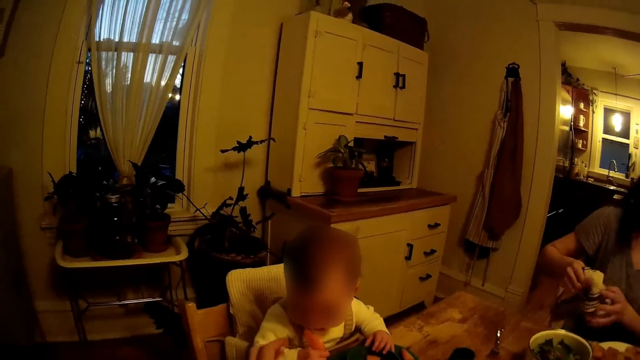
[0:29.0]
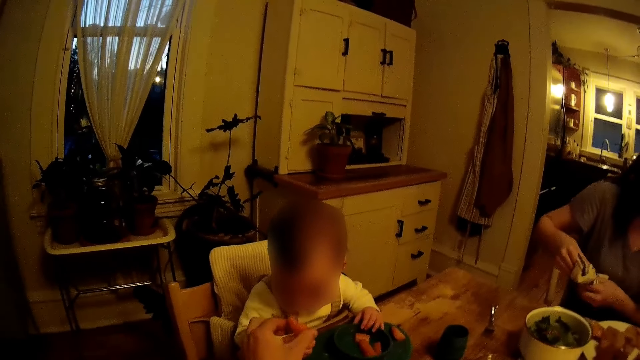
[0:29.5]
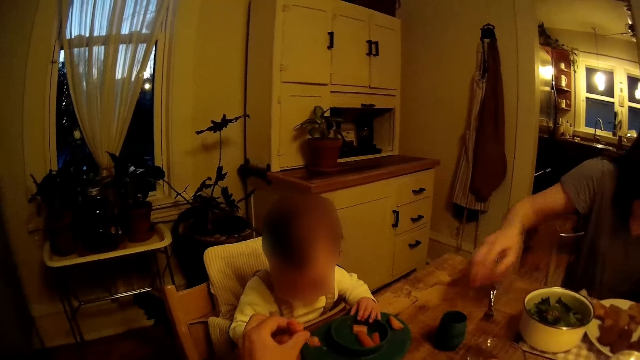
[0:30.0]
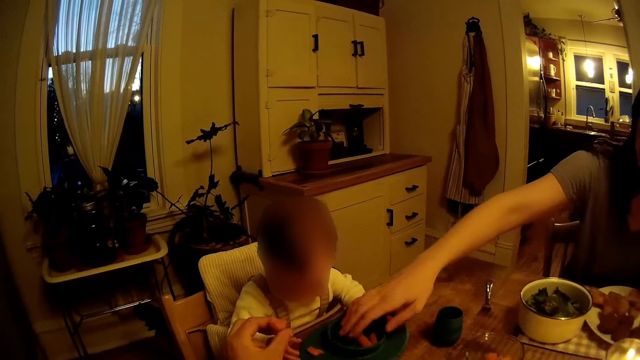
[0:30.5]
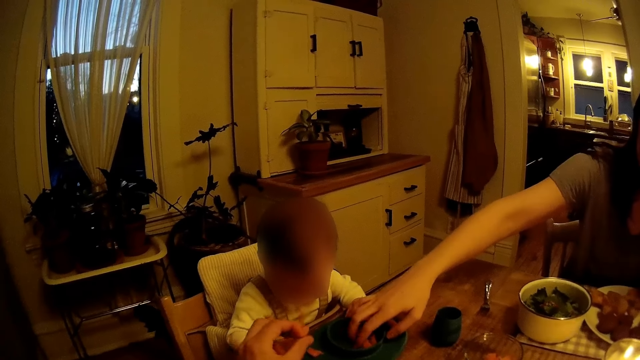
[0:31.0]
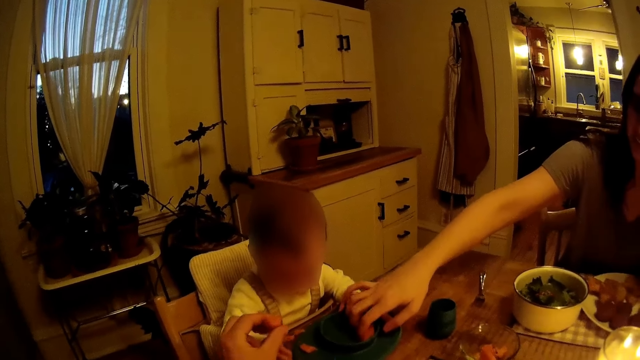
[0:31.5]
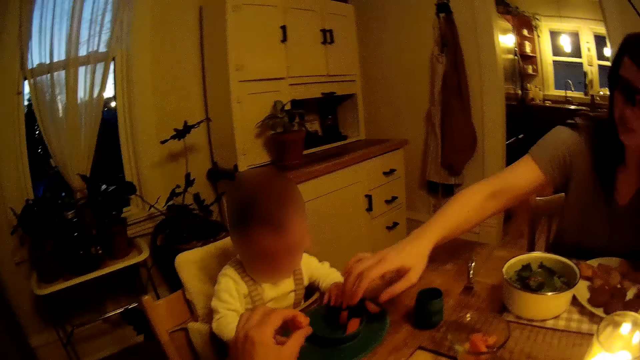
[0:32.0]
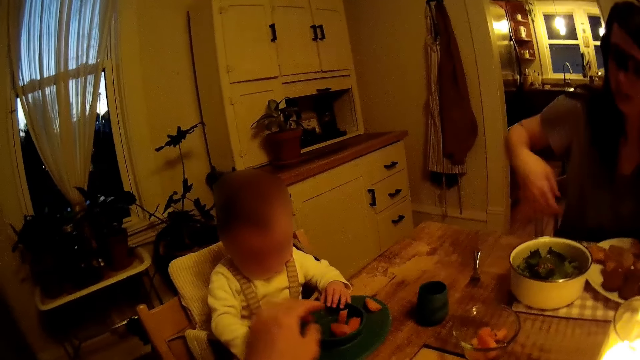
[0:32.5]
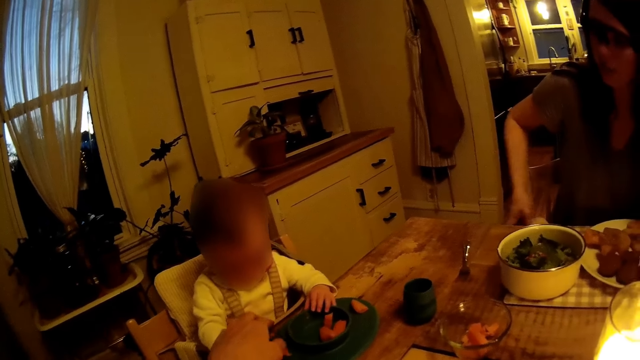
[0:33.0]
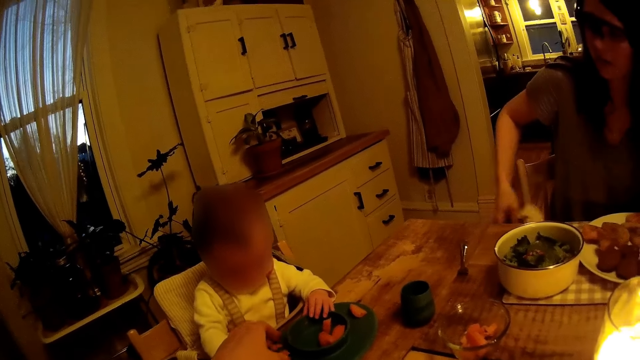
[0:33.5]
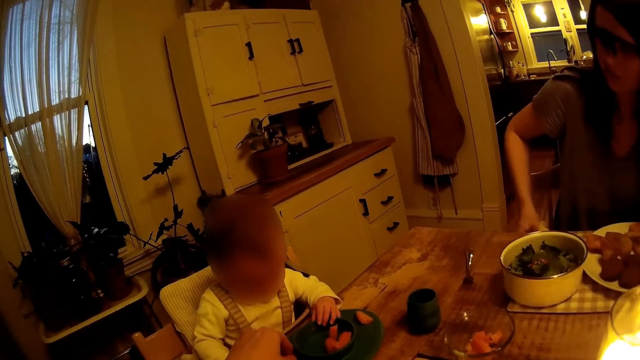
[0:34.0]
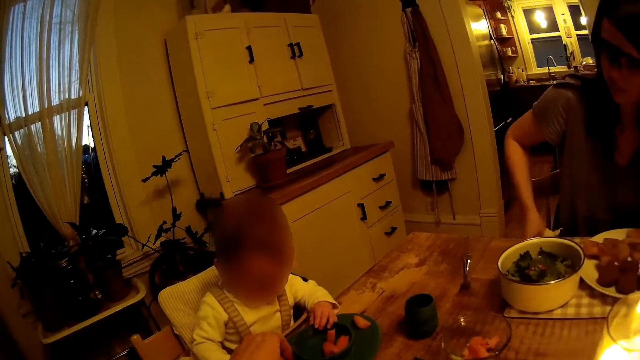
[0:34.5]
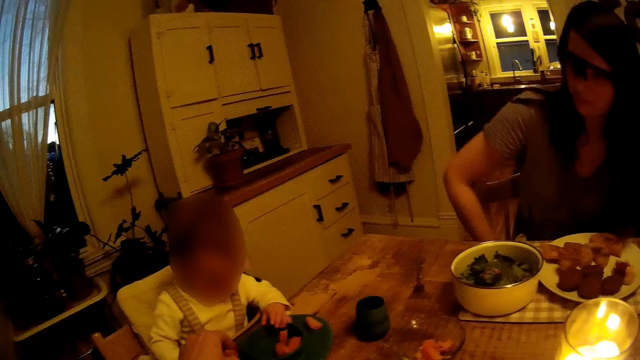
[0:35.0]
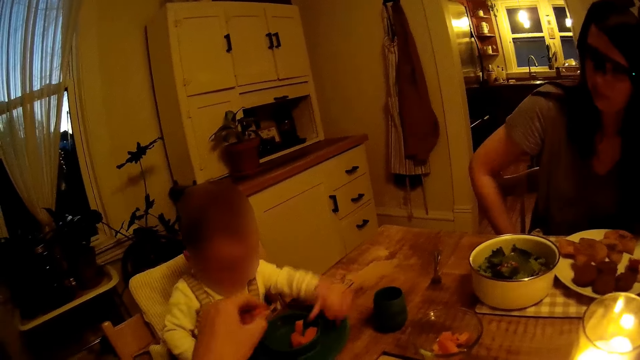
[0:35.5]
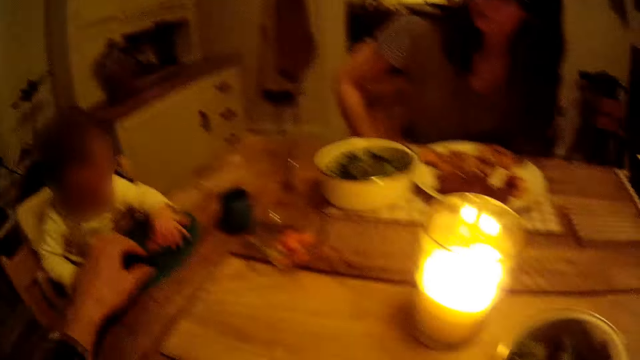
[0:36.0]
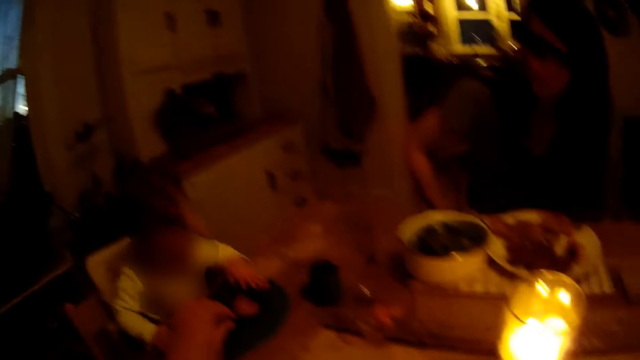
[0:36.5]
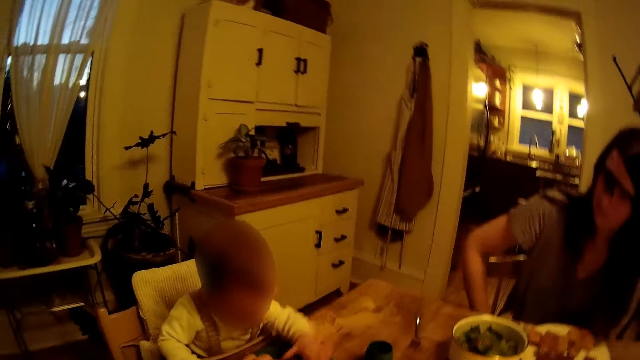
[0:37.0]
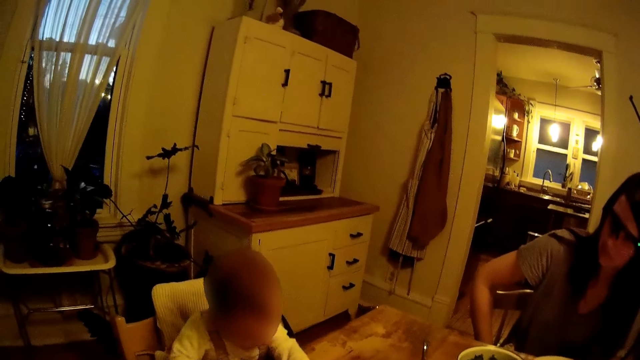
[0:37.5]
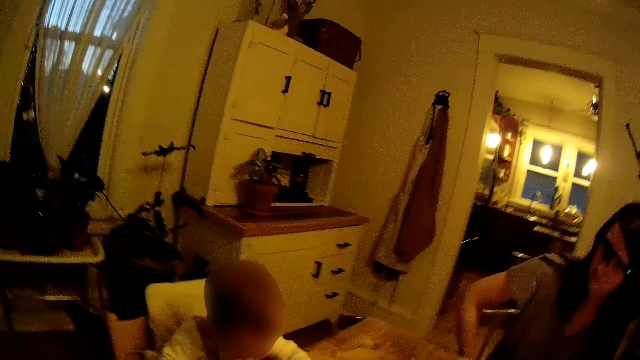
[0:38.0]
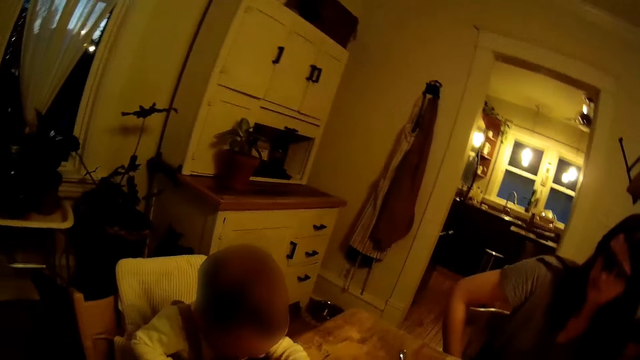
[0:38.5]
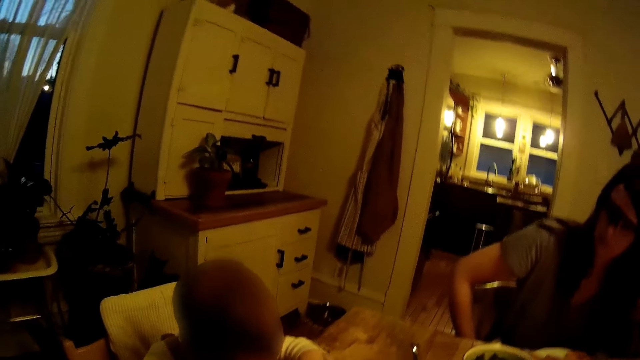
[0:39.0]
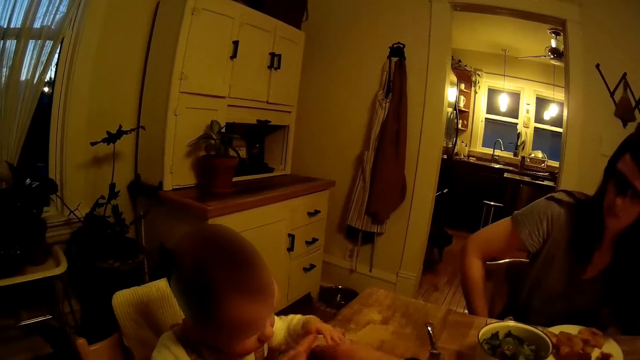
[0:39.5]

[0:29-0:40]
A woman holds a cloth. The woman picks up food. The woman puts her right hand in the baby's plate. The woman removes her right hand from the plate. The camera wearer puts a hand on the food. She holds the baby's hand with her left hand. The baby carries meat from the plate with his left hand. The baby moves hands.

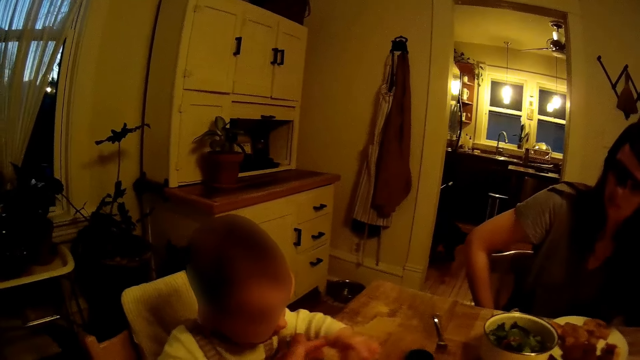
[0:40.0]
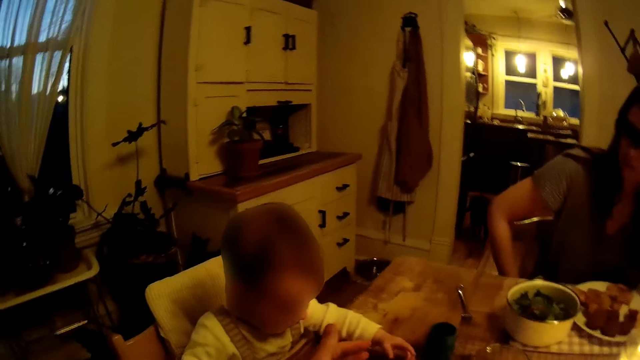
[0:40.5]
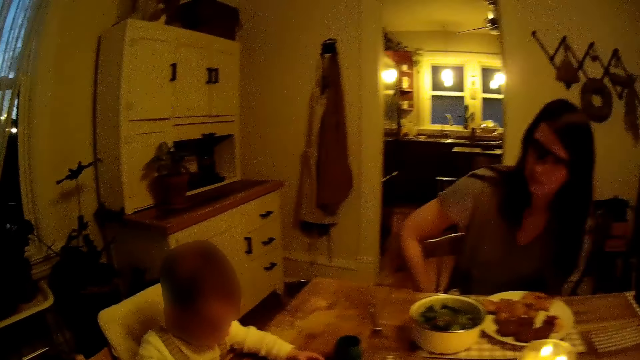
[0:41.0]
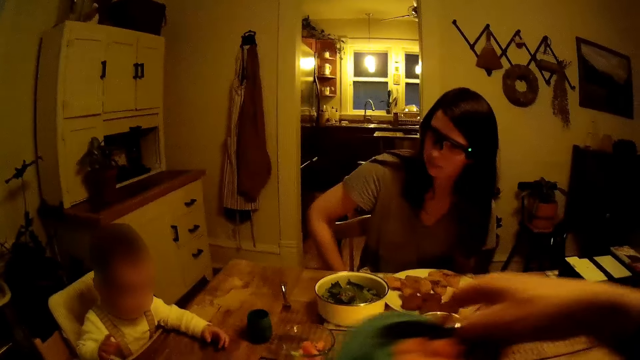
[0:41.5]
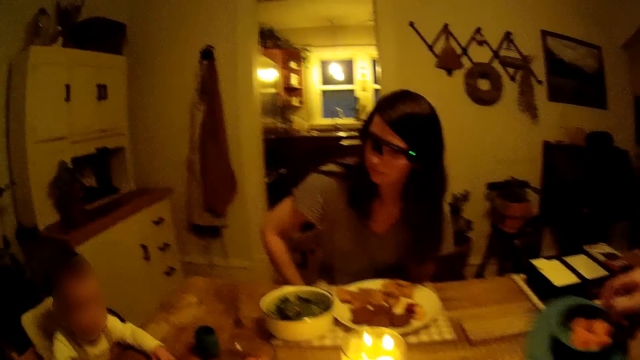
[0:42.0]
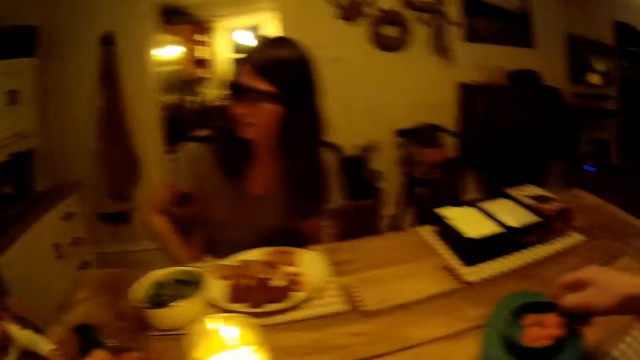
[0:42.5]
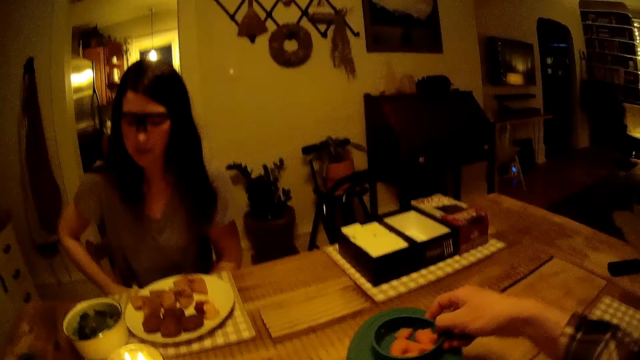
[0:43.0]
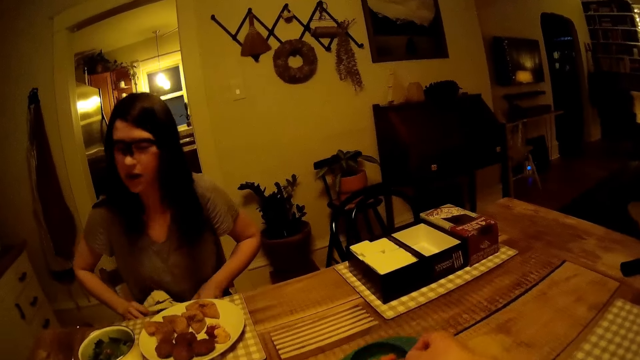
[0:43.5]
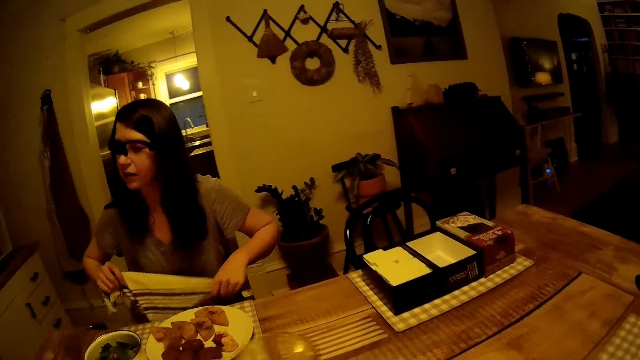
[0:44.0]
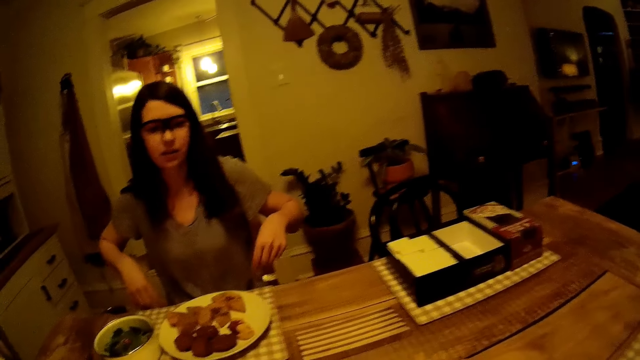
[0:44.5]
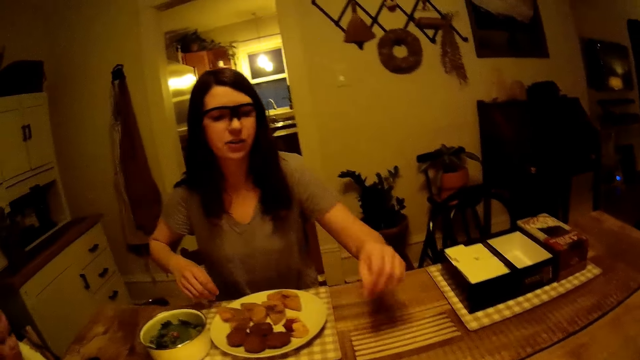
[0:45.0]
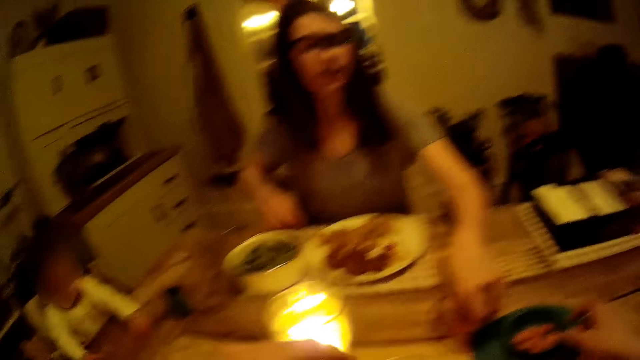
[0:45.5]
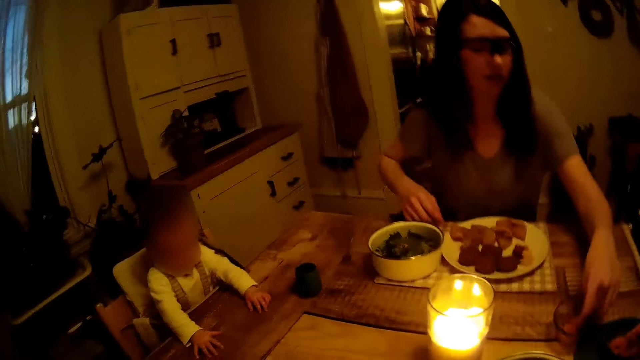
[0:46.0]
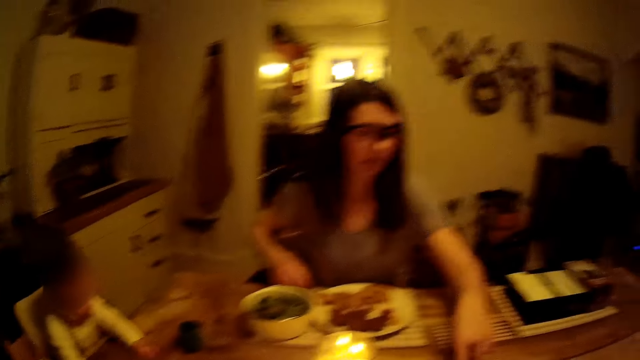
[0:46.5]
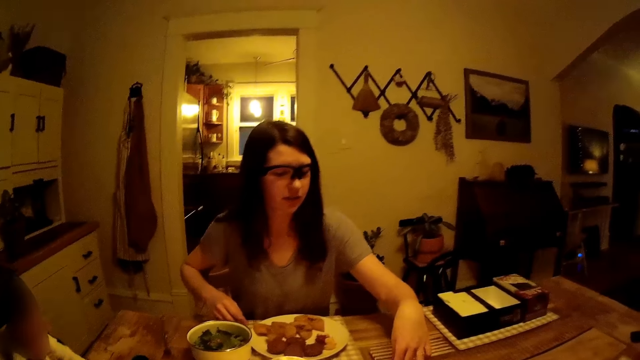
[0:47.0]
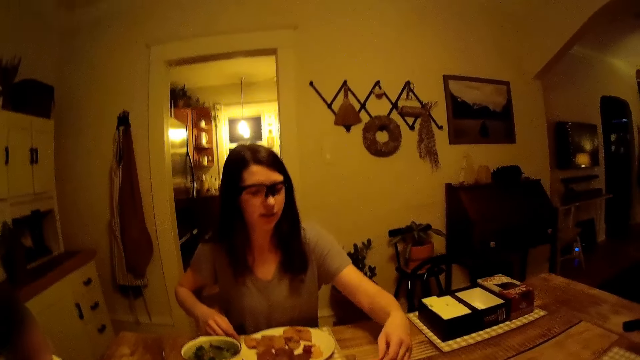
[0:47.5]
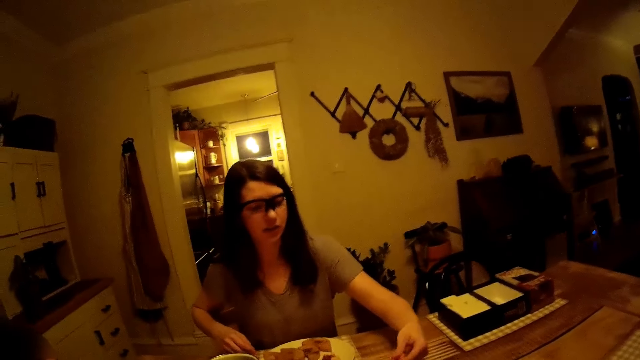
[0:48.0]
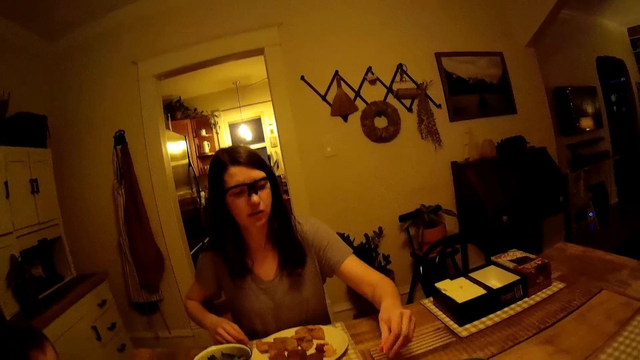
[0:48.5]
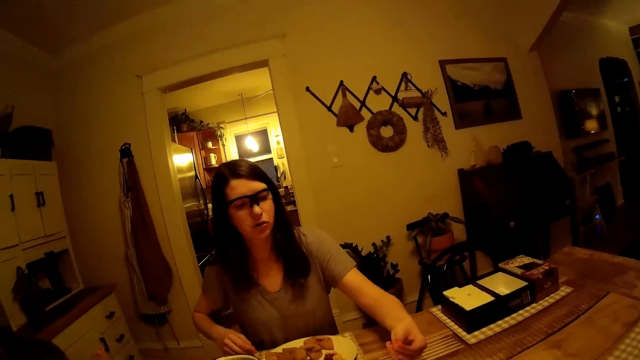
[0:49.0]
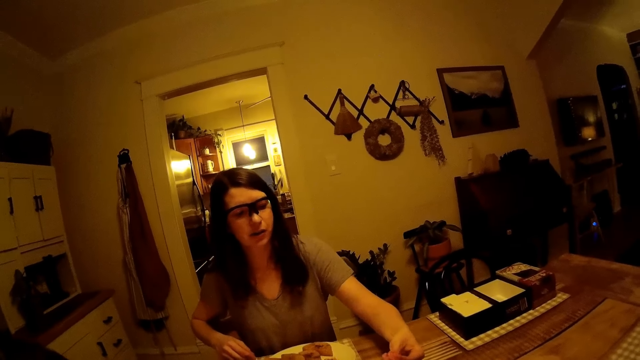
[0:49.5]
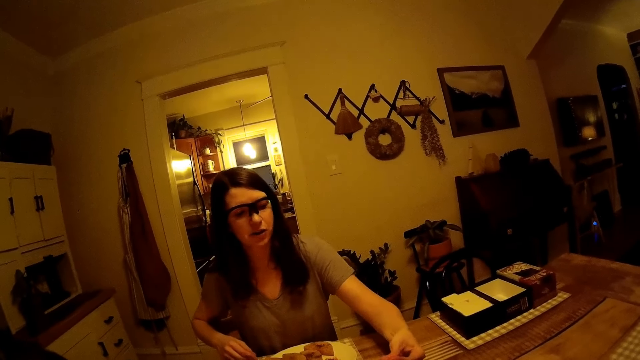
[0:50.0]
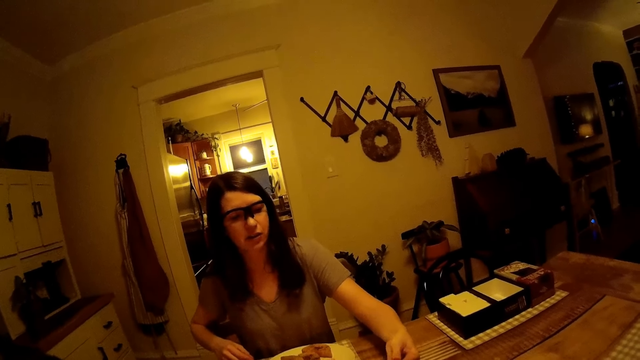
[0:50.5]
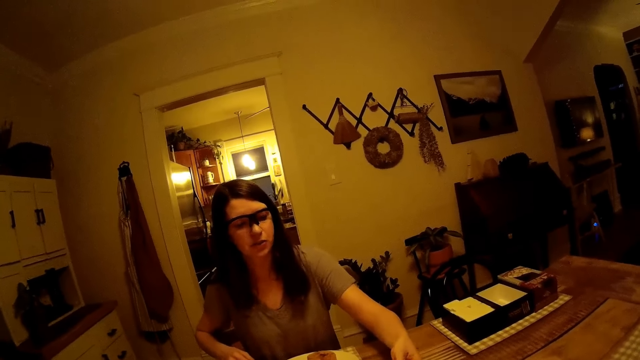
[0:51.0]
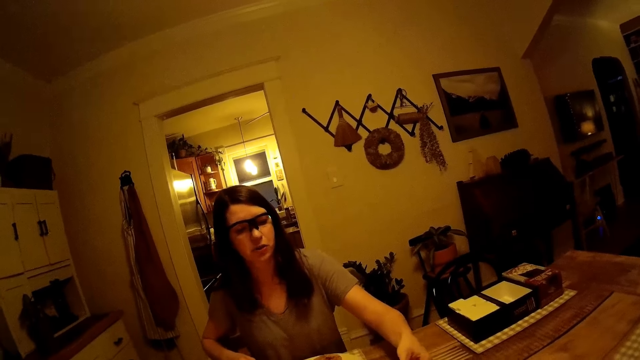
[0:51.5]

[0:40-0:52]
The camera wearer lifts a bowl. A woman lifts a cloth. The woman talks. The woman carries meat from the plate.
